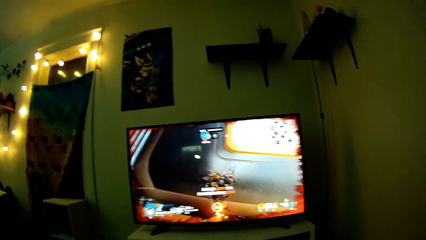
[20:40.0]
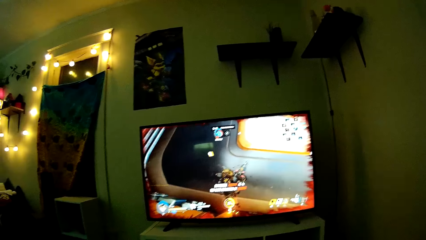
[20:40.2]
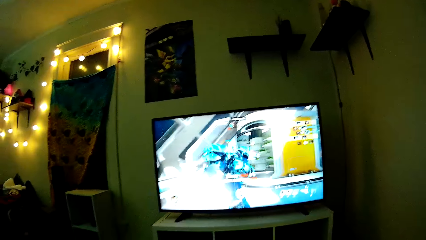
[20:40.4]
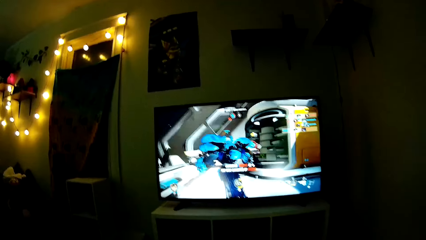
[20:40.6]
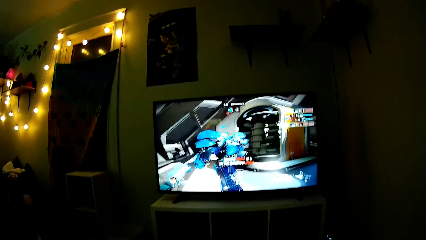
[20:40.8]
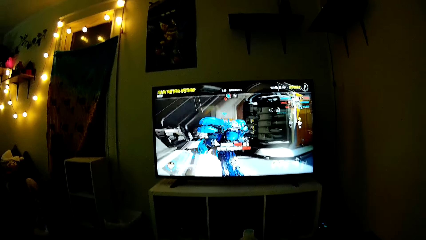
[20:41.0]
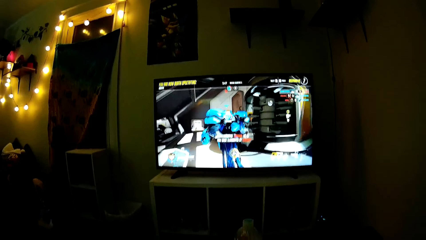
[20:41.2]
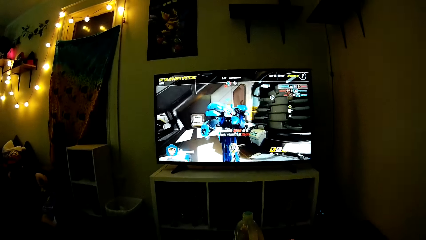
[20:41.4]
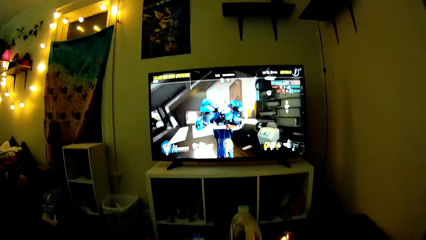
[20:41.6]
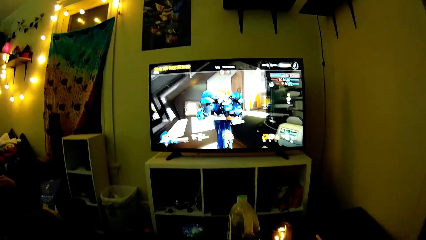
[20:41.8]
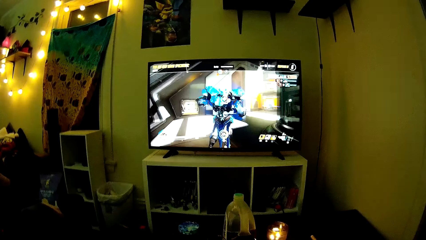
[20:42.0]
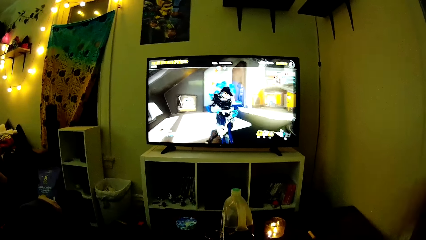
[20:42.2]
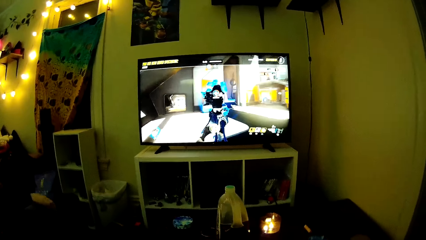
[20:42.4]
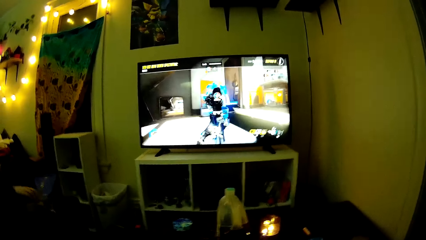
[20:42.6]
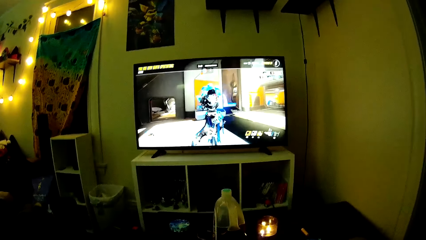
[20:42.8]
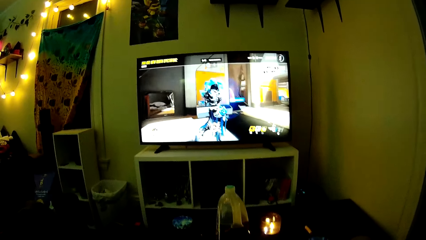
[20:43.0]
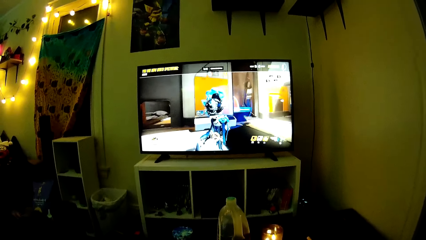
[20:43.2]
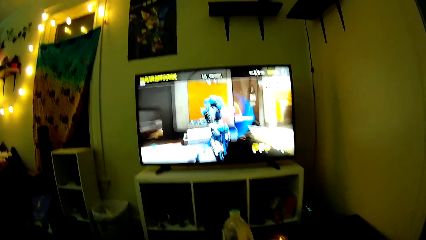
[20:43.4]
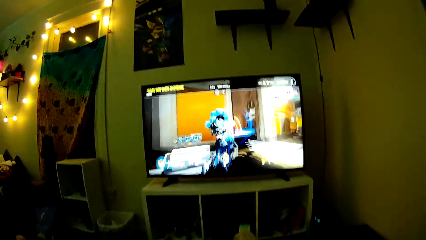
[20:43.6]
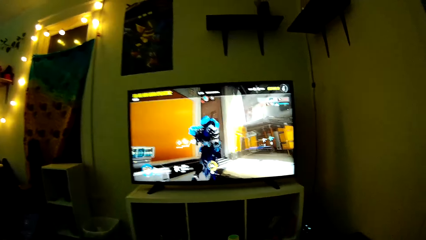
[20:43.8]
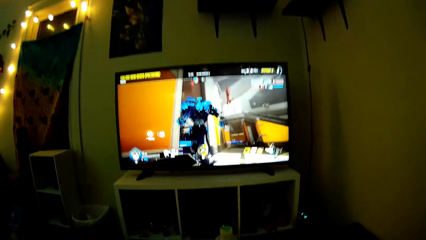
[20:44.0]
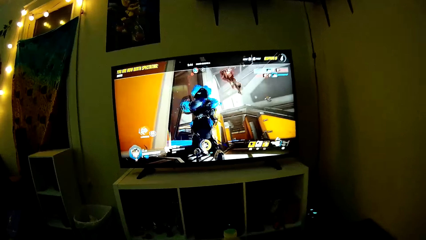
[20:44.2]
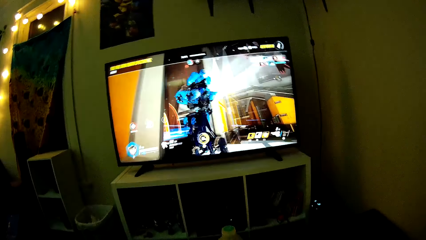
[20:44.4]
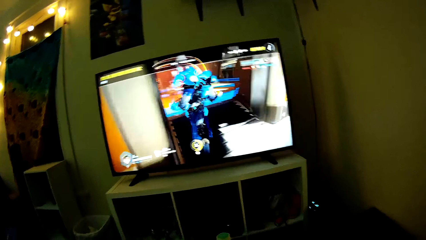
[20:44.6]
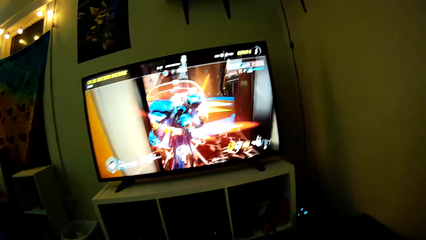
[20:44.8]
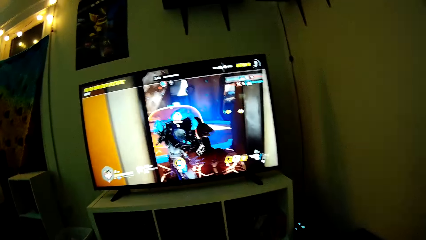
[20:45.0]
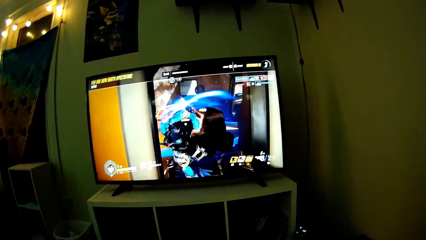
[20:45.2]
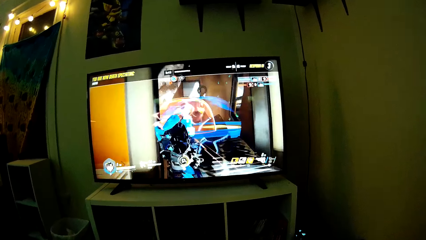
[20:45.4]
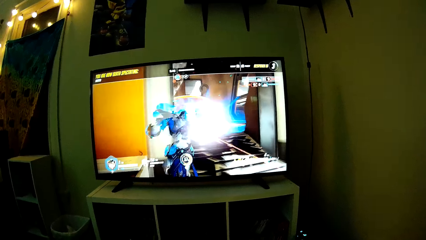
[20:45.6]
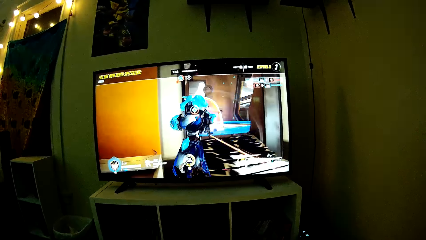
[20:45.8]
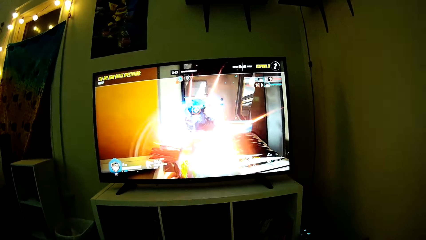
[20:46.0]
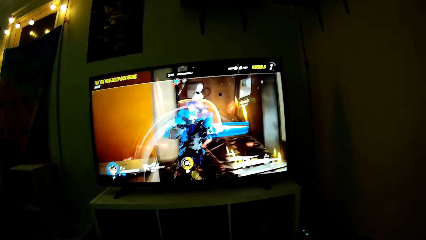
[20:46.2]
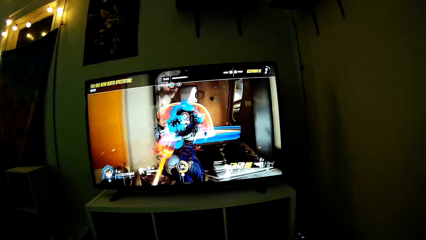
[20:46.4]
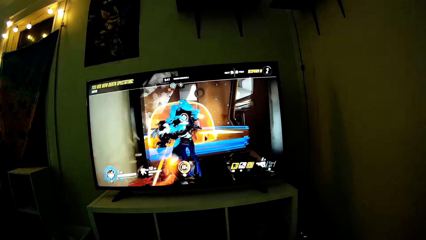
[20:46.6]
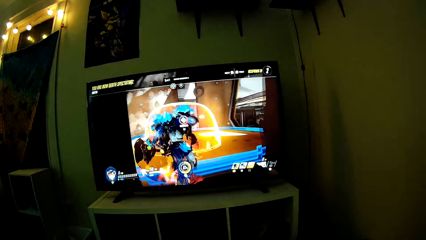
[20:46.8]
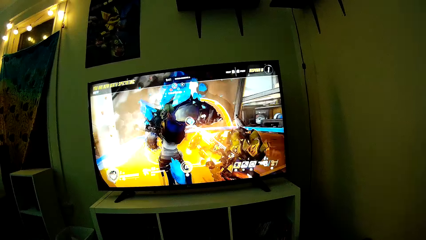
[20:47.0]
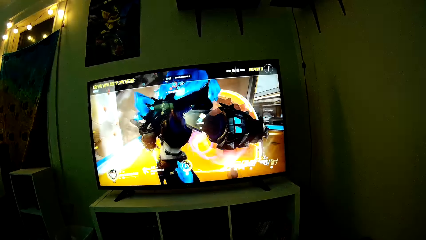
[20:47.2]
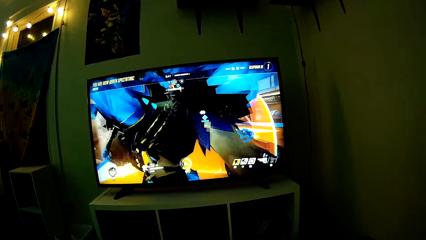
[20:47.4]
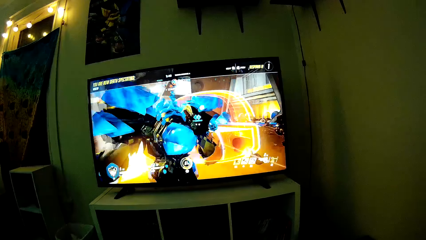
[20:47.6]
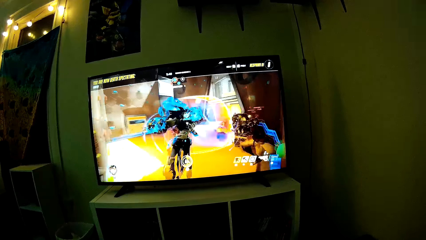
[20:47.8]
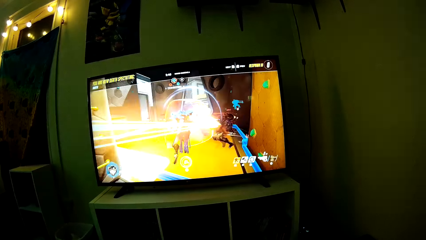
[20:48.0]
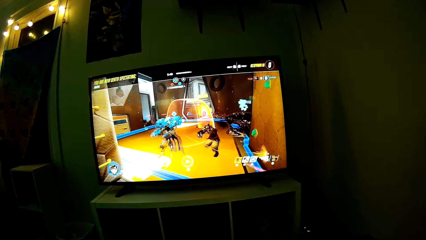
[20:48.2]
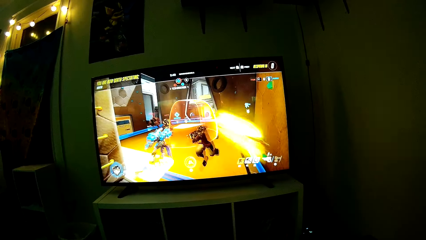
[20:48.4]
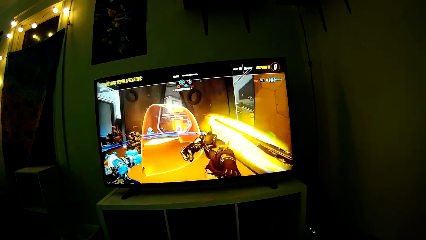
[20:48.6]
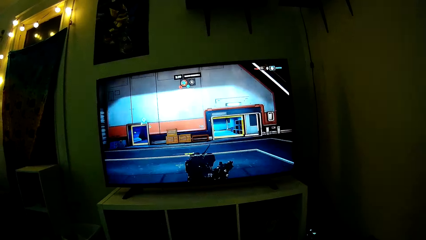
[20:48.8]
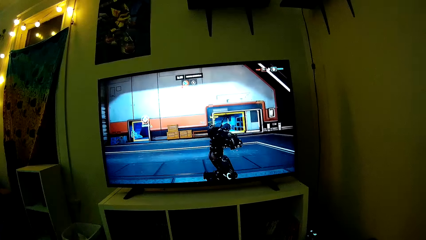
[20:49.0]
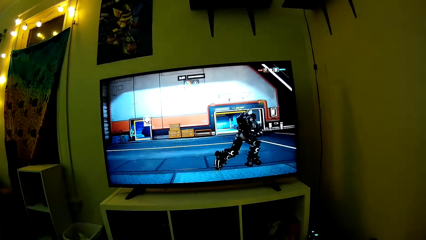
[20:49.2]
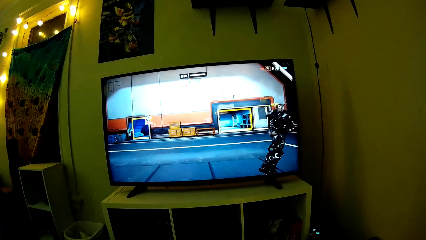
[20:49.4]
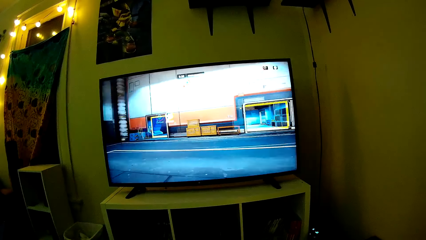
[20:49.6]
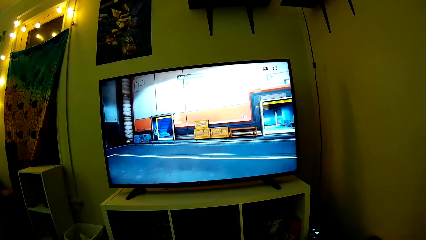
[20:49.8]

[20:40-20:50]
A man eats crisps. The camera wearer plays PlayStation TV.

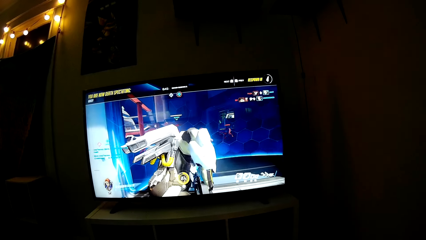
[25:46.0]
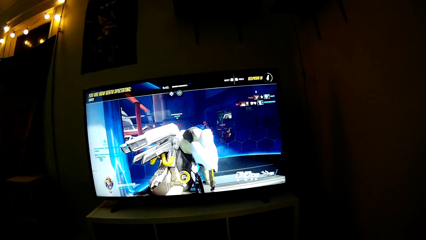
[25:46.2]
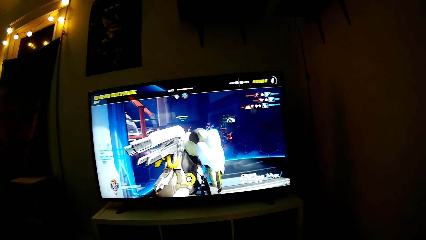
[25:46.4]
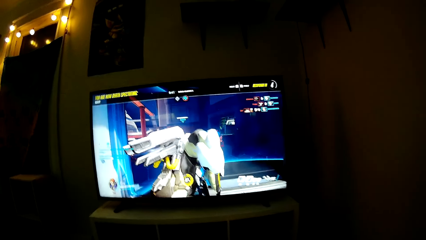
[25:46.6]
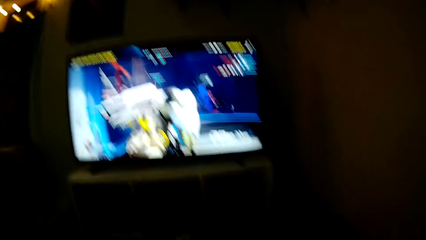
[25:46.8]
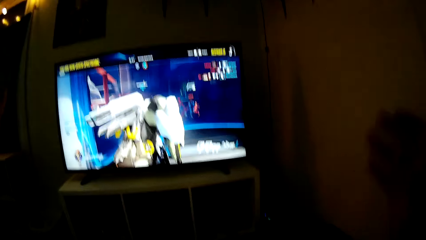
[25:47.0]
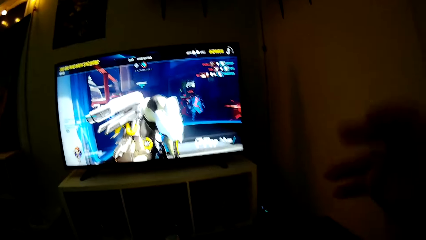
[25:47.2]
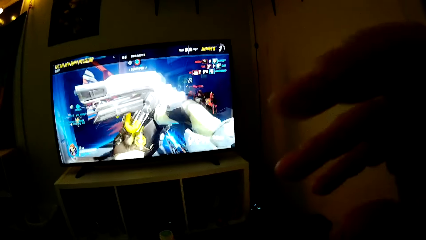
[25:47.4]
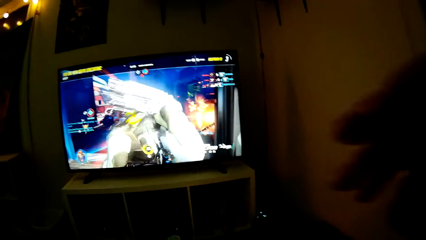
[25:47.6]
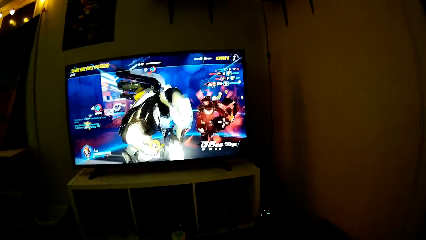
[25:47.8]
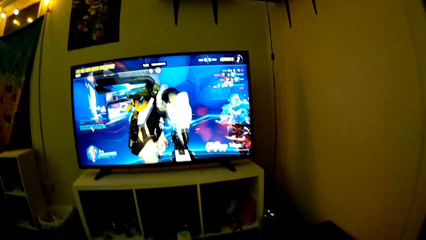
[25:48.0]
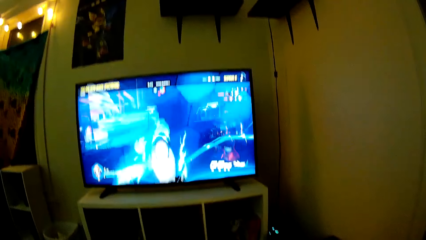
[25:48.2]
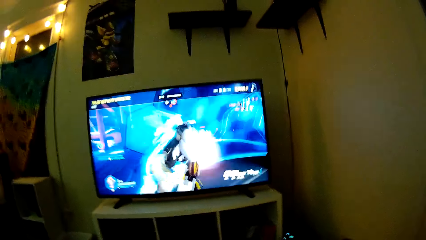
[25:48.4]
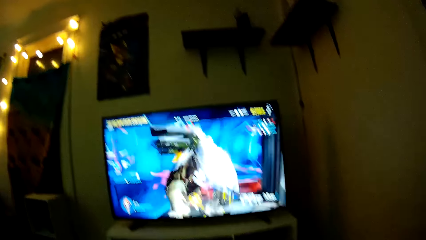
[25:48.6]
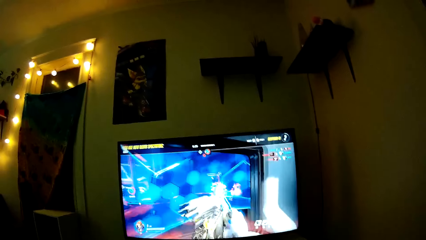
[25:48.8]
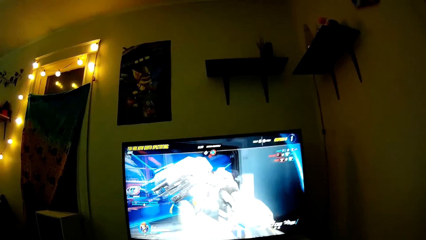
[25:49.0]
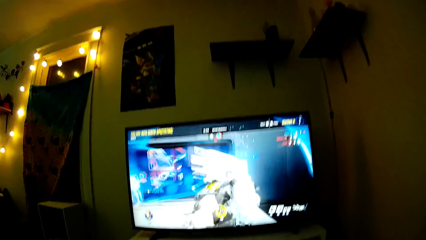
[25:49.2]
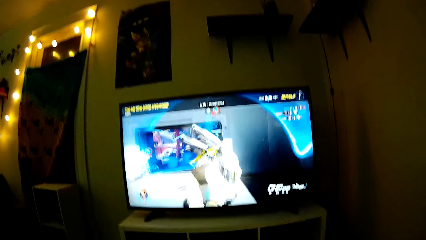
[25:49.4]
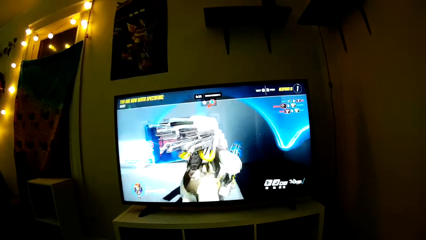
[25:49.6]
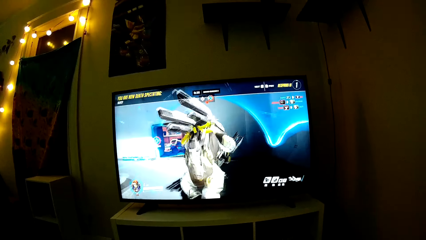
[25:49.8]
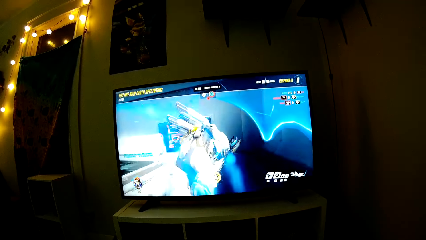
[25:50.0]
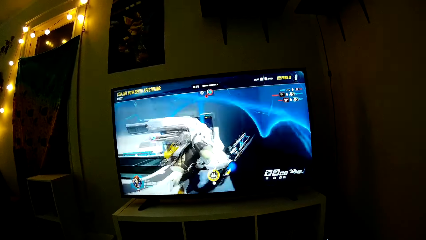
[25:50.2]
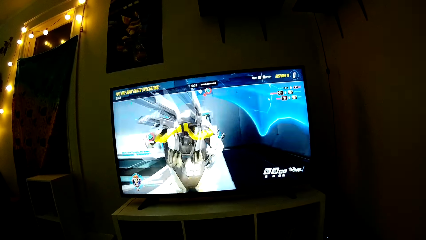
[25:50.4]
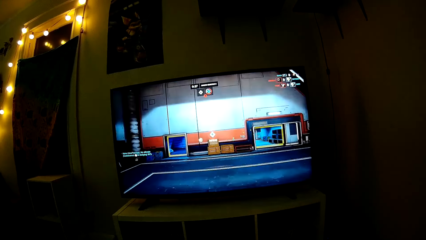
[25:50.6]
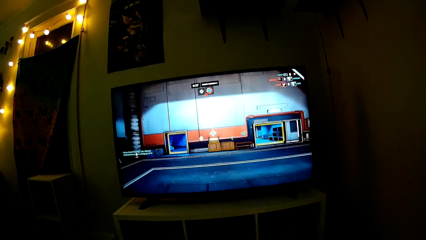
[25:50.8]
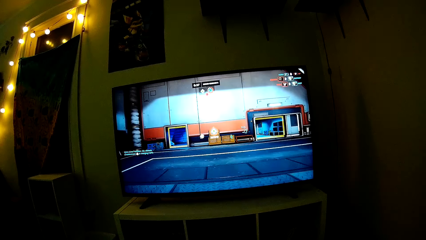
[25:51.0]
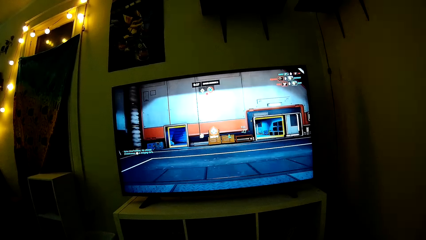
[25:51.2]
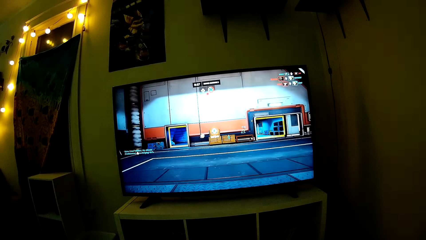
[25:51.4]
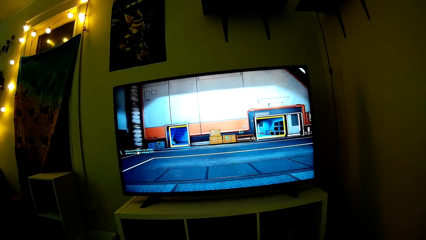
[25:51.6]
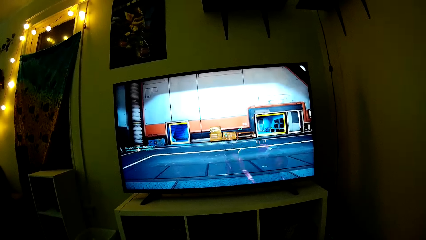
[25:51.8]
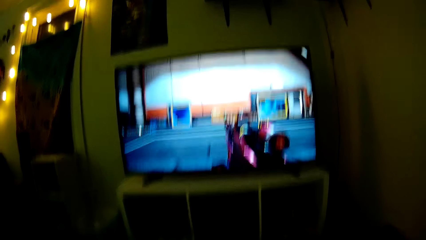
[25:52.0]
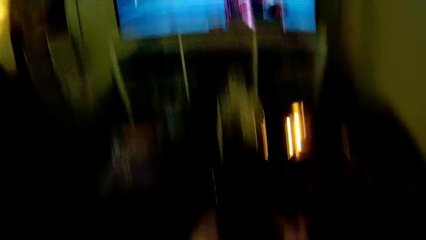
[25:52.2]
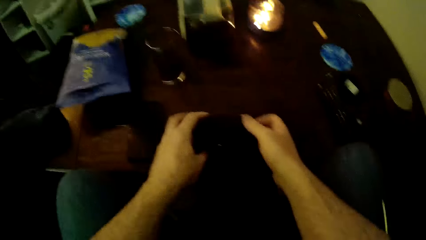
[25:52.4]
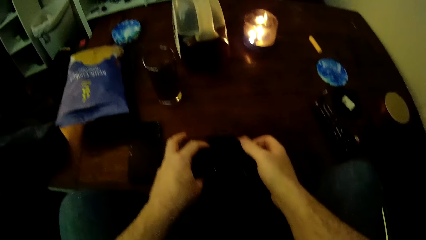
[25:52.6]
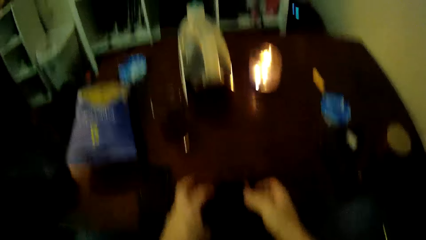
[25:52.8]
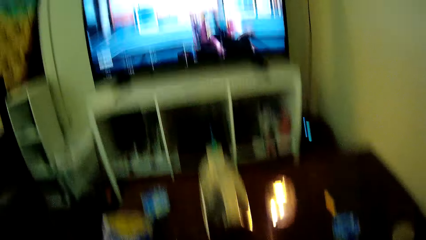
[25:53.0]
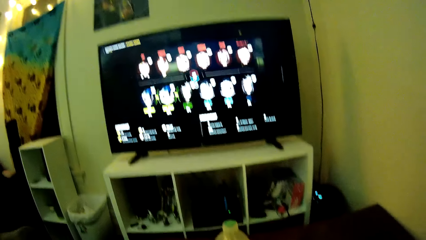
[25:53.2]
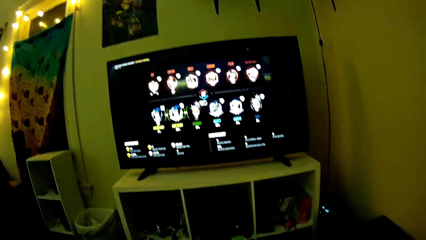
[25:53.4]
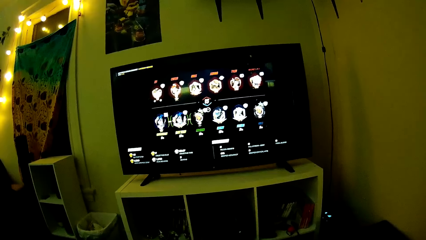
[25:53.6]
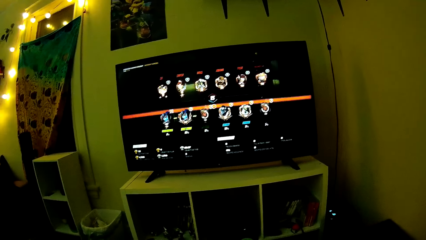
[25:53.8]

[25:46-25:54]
The camera wearer holds their face. They play PlayStation TV.
